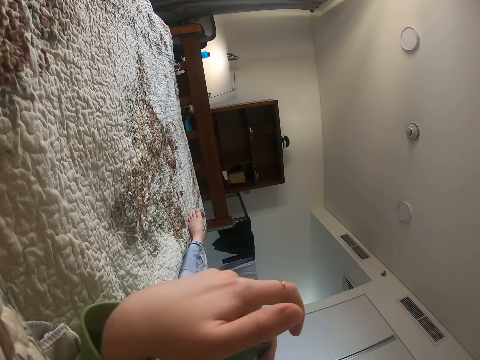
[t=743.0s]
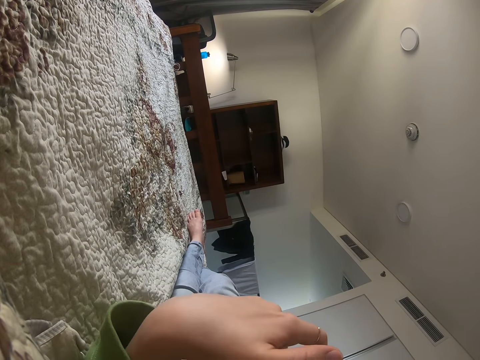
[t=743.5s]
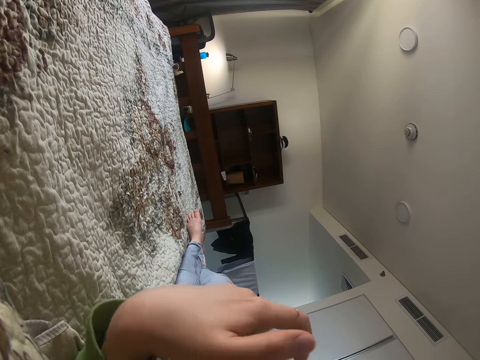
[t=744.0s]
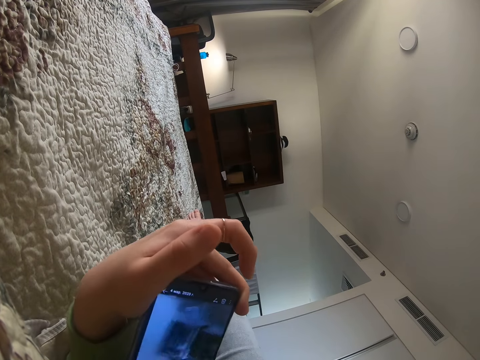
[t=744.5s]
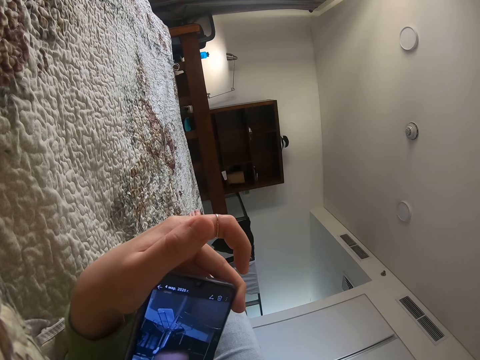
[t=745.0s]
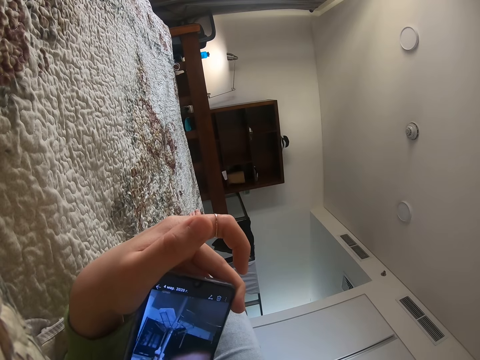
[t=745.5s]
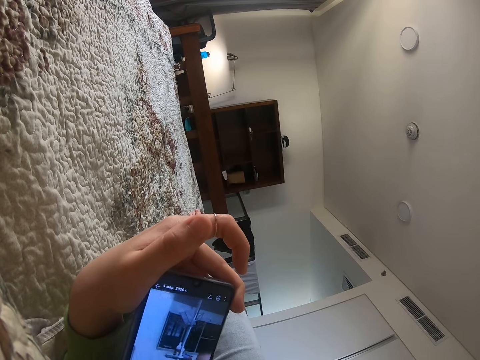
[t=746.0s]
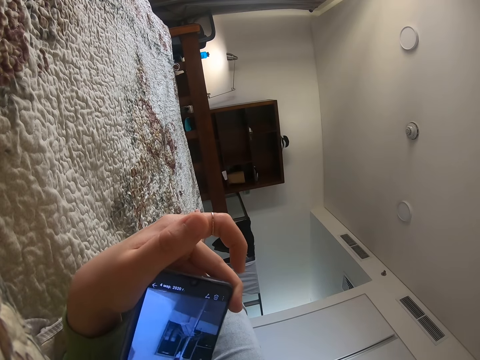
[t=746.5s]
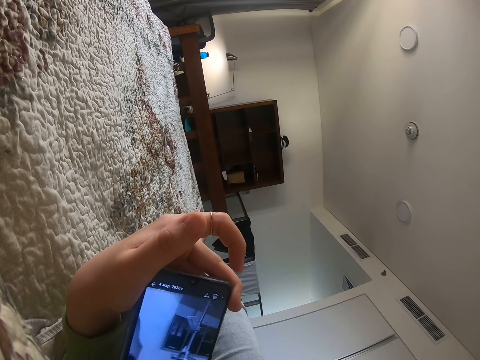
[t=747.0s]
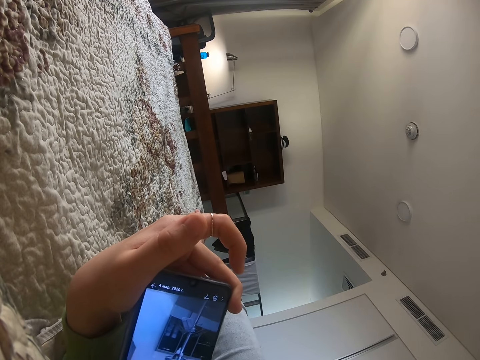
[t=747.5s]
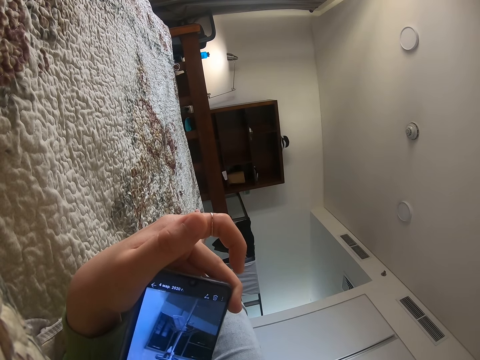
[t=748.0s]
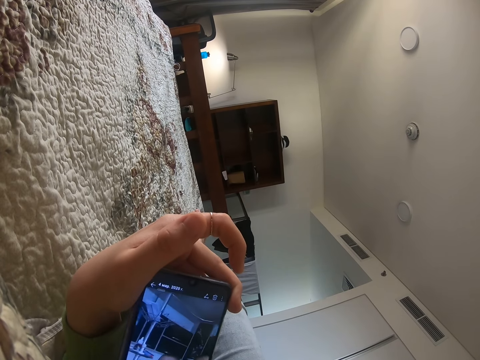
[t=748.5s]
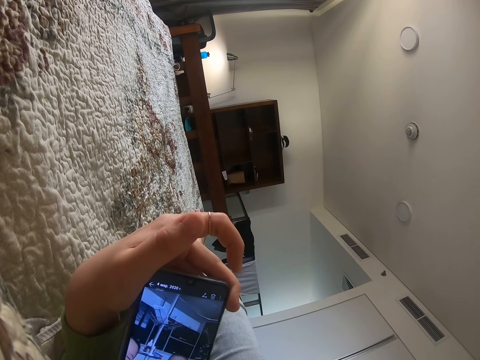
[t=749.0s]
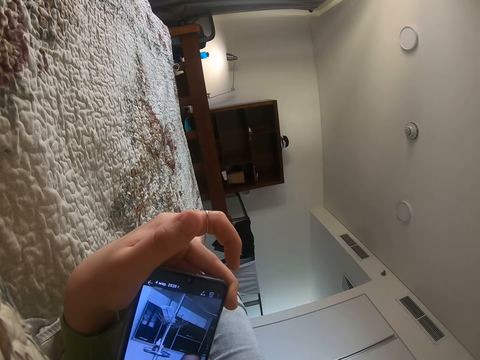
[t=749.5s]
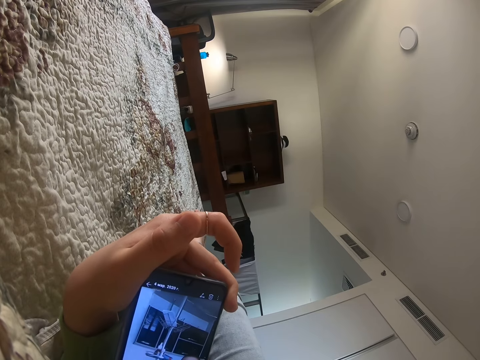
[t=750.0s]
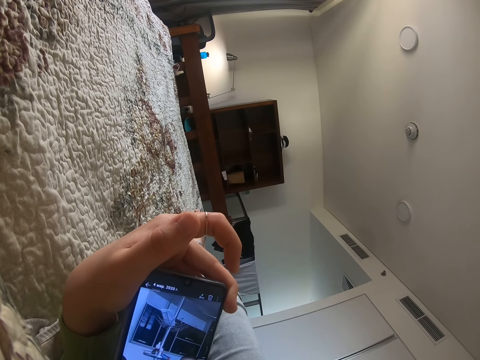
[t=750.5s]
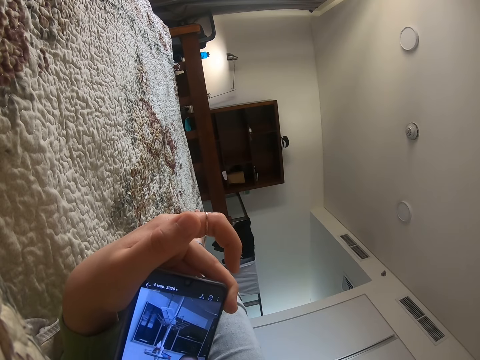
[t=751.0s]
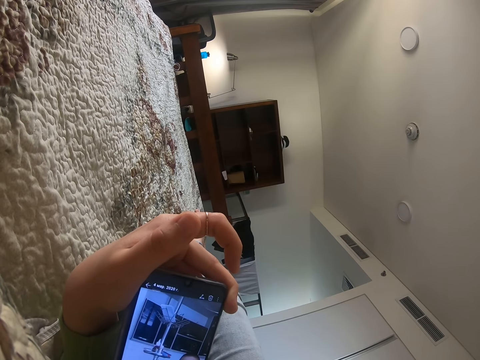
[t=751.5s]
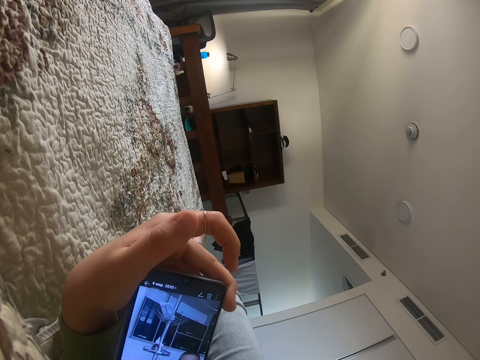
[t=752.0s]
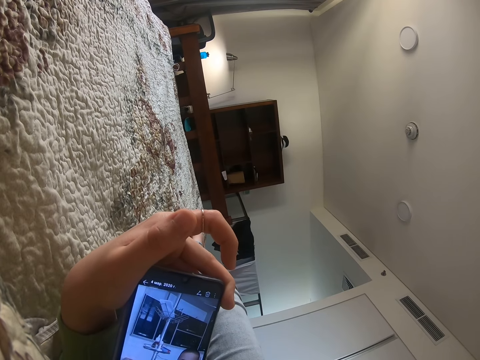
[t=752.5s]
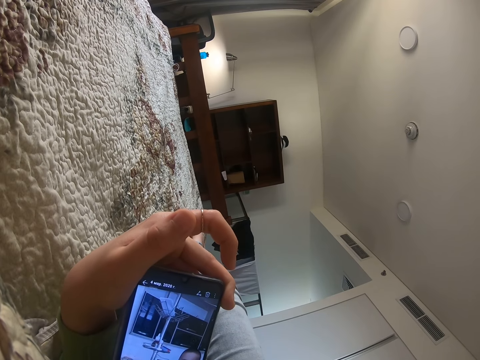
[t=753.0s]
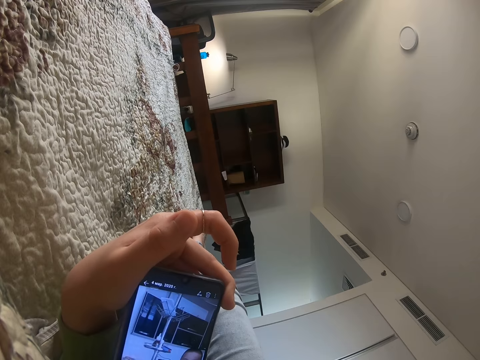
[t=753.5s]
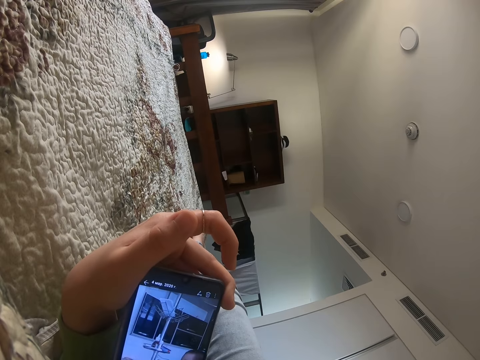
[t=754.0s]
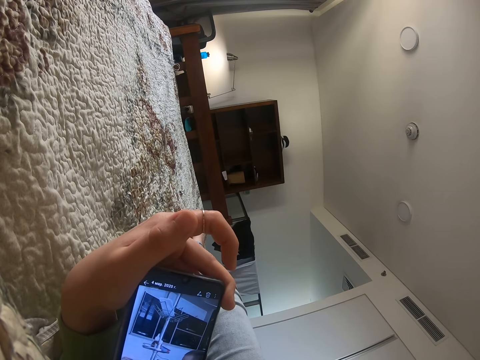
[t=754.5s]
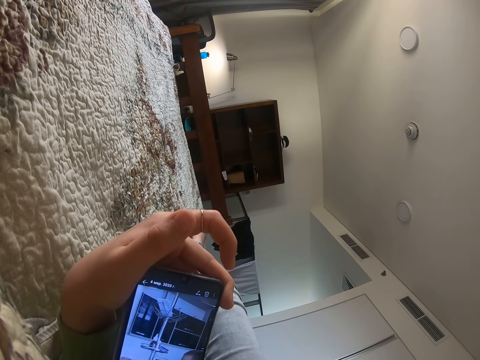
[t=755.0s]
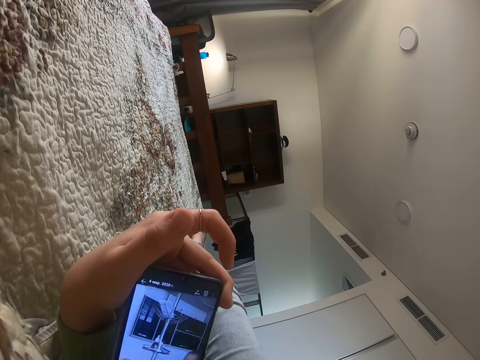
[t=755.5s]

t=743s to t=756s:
The camera wearer checks the hand. They check the phone.

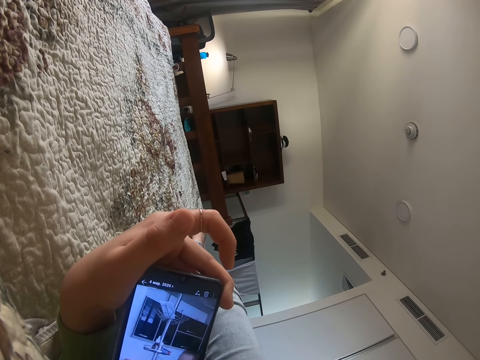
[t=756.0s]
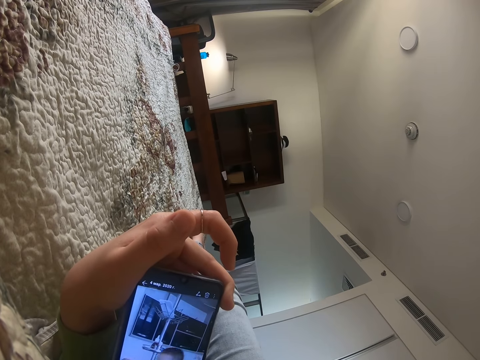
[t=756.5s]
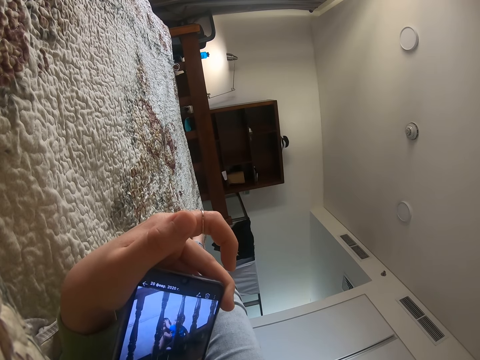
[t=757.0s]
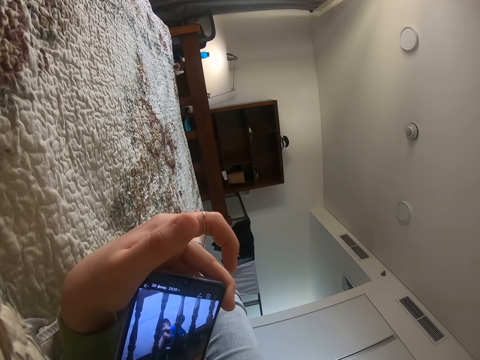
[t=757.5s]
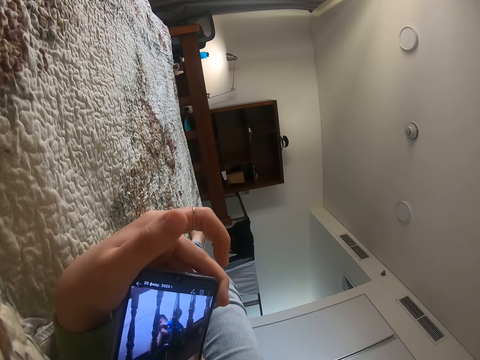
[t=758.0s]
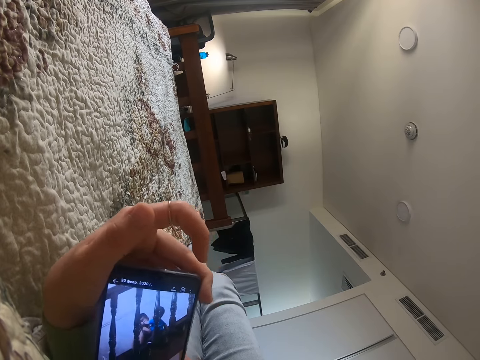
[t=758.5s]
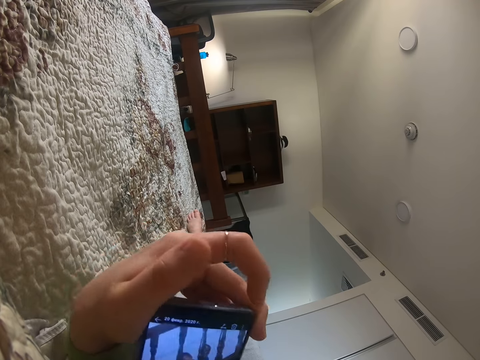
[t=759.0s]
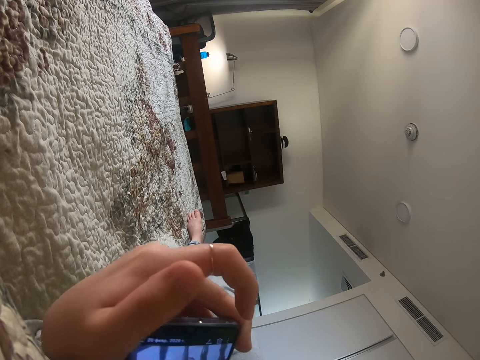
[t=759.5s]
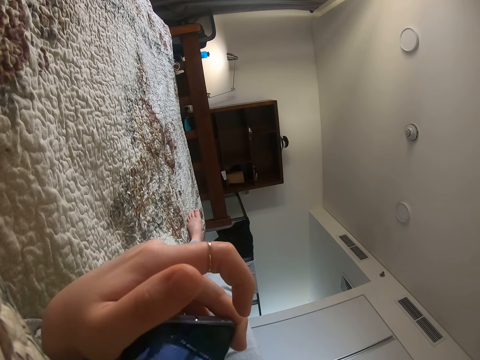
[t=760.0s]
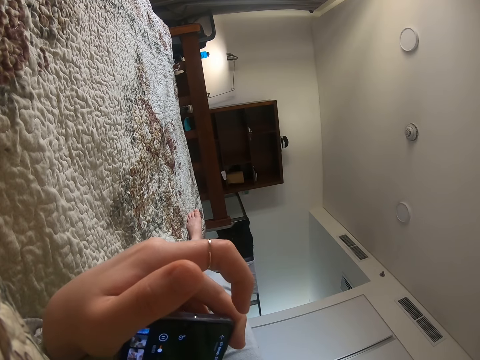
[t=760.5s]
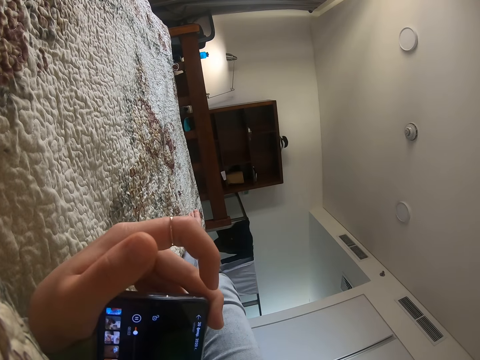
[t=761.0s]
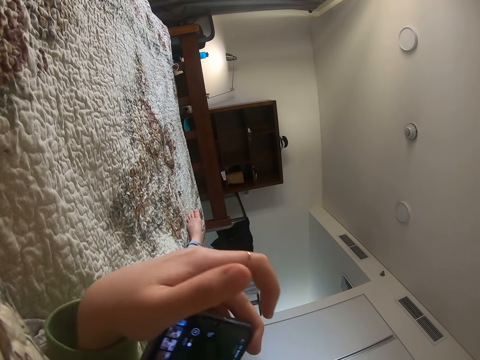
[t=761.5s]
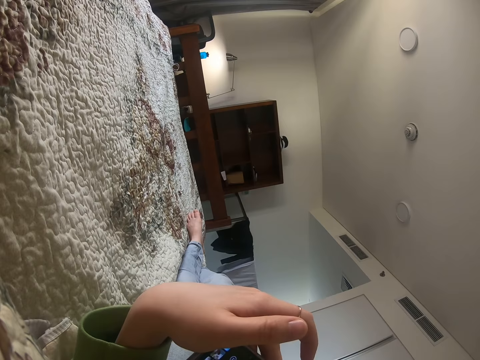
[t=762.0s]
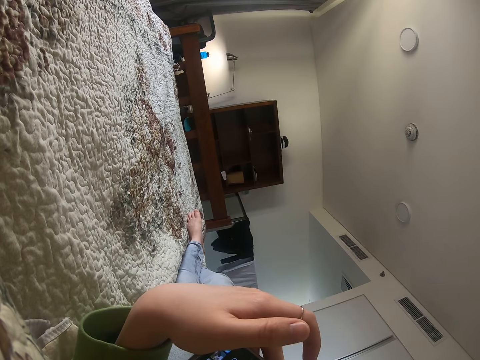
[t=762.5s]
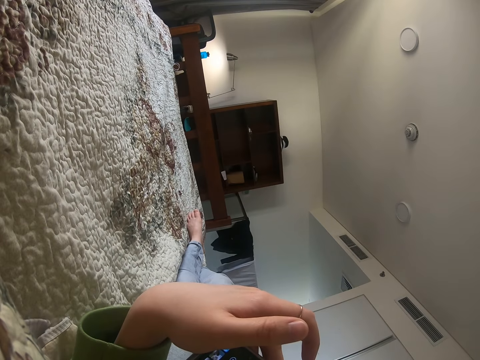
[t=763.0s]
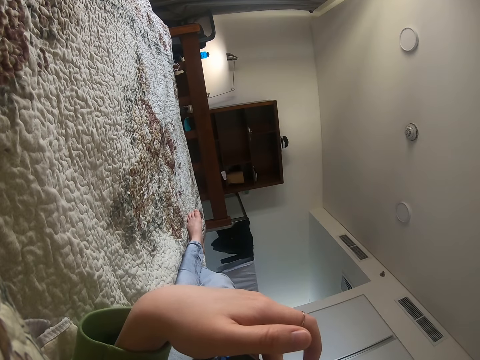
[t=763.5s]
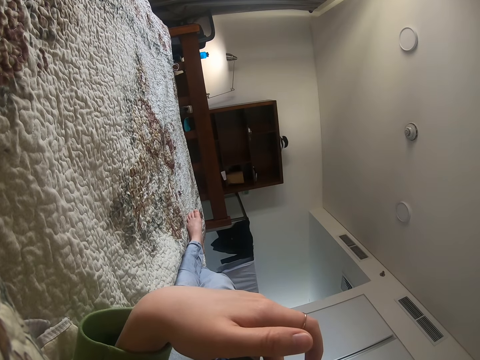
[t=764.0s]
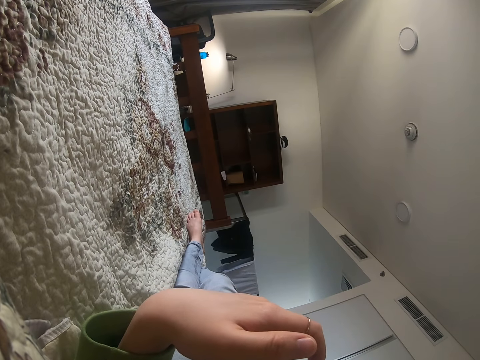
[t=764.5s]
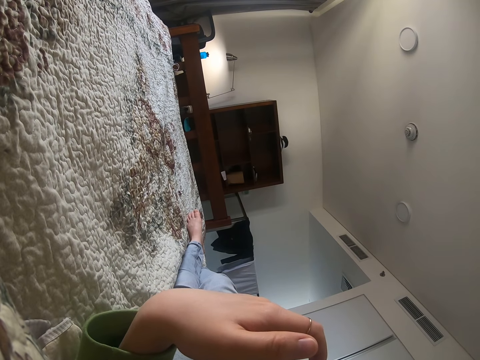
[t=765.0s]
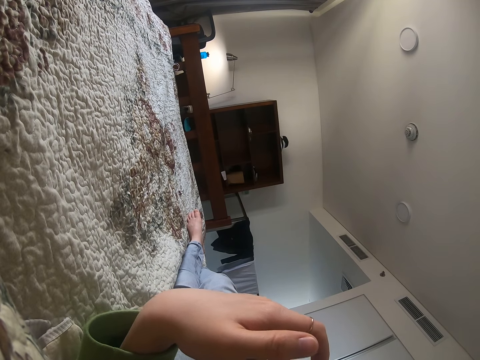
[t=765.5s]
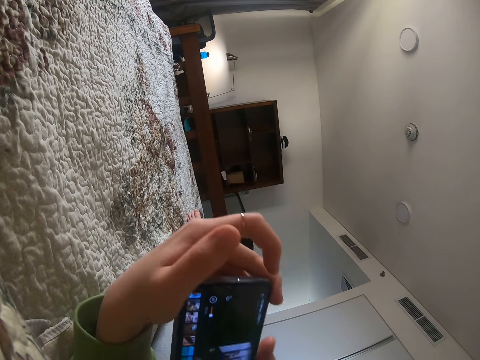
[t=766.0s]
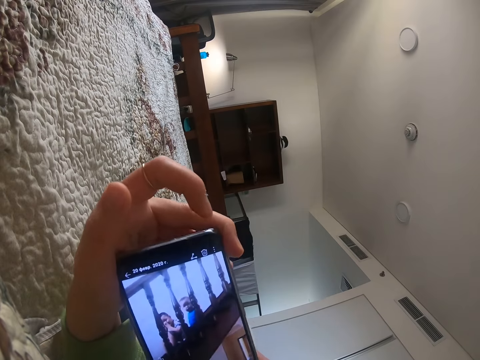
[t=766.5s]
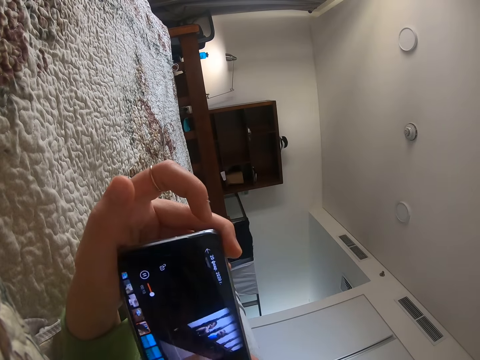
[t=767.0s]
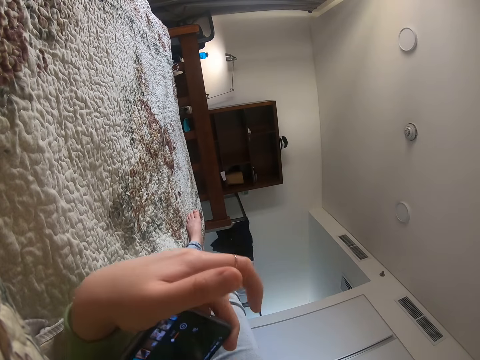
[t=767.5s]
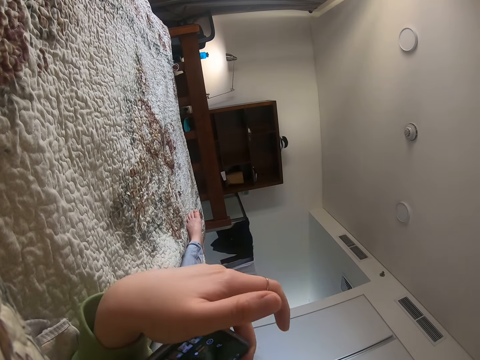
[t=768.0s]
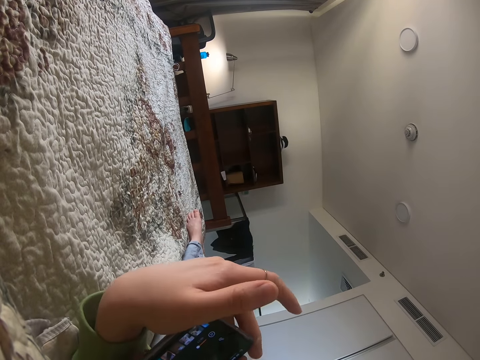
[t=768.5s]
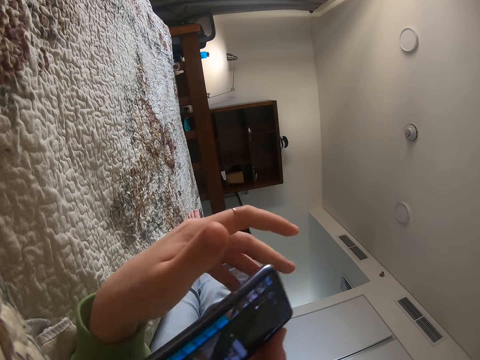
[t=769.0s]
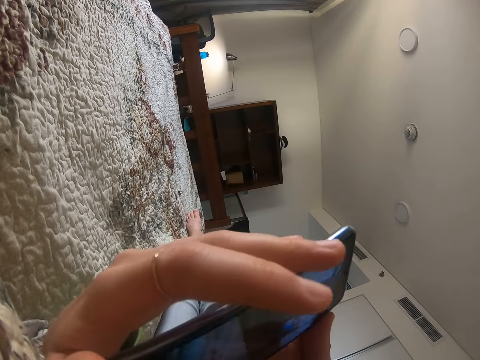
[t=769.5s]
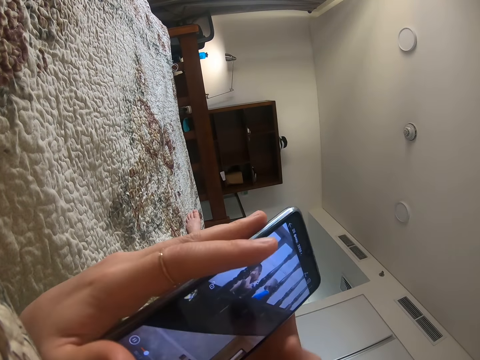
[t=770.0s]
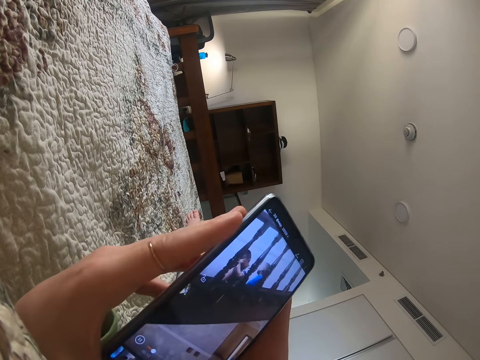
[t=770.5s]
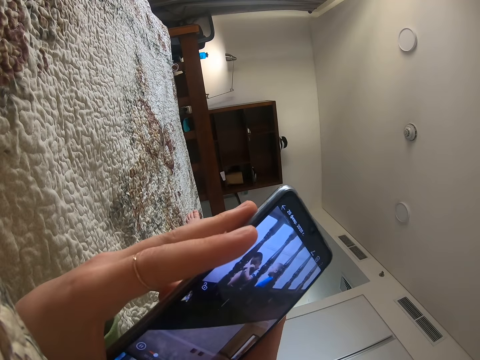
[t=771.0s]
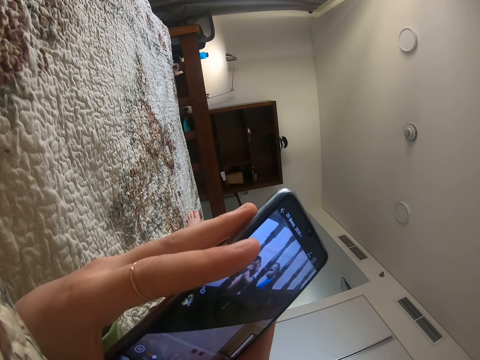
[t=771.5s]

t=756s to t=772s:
The camera wearer moves the phone. They check the hand. They move the phone. They check the hand. They move the phone.
